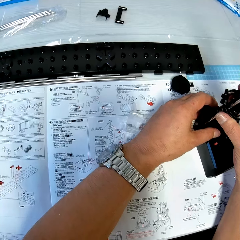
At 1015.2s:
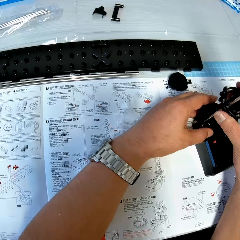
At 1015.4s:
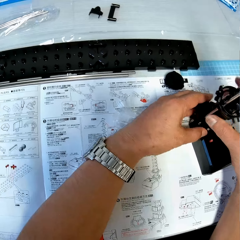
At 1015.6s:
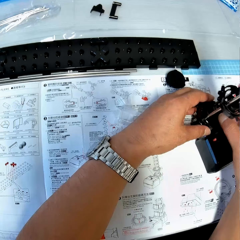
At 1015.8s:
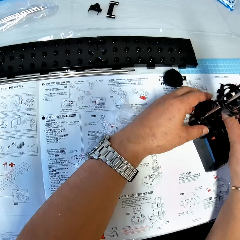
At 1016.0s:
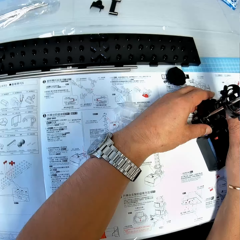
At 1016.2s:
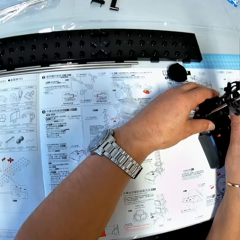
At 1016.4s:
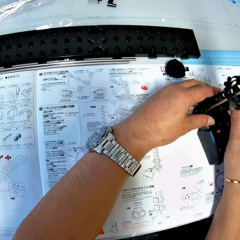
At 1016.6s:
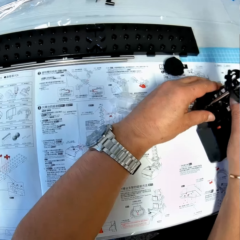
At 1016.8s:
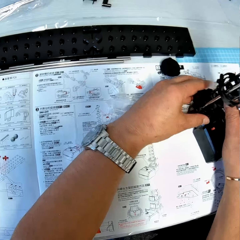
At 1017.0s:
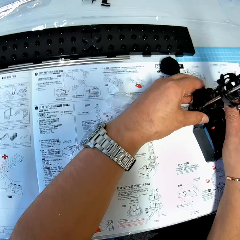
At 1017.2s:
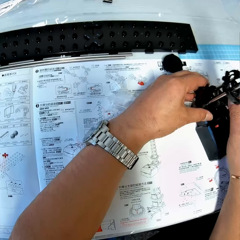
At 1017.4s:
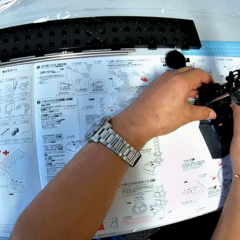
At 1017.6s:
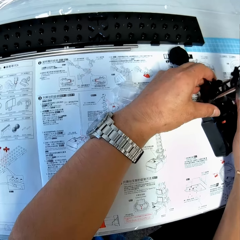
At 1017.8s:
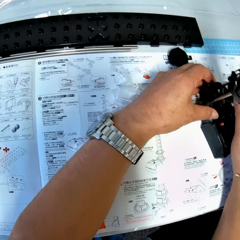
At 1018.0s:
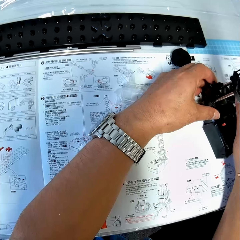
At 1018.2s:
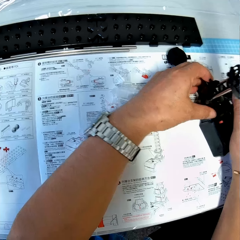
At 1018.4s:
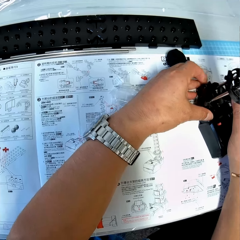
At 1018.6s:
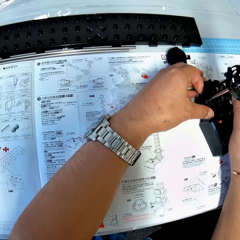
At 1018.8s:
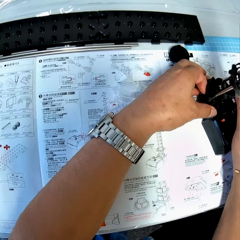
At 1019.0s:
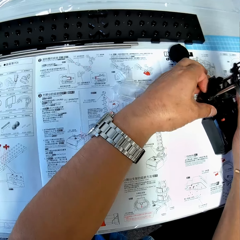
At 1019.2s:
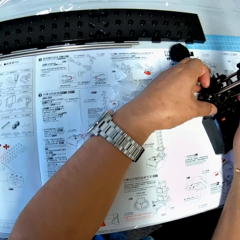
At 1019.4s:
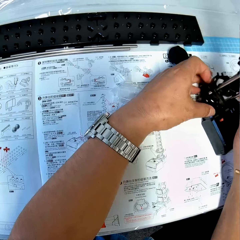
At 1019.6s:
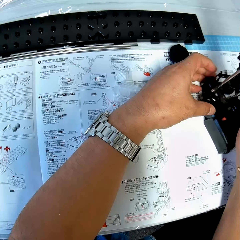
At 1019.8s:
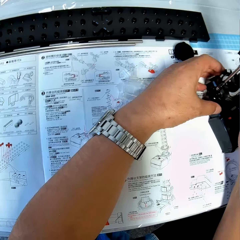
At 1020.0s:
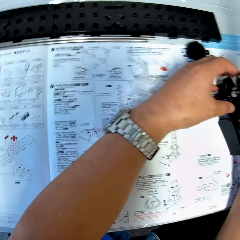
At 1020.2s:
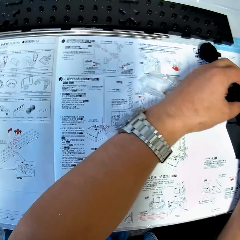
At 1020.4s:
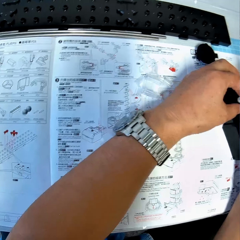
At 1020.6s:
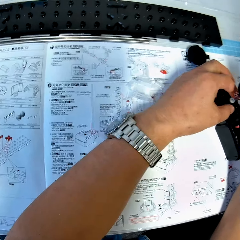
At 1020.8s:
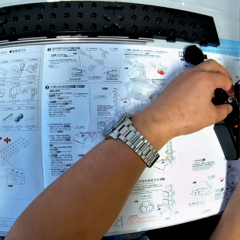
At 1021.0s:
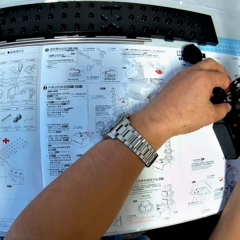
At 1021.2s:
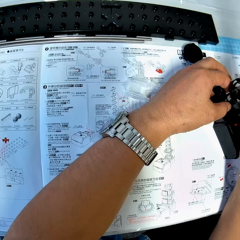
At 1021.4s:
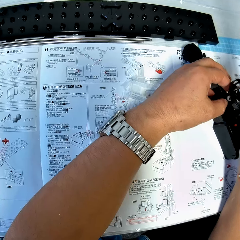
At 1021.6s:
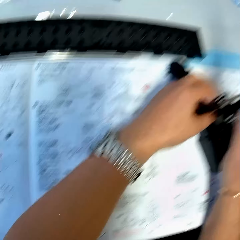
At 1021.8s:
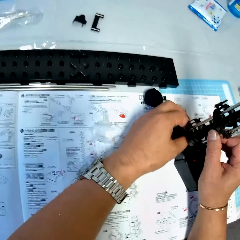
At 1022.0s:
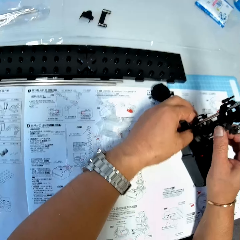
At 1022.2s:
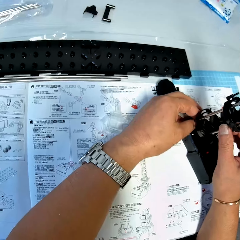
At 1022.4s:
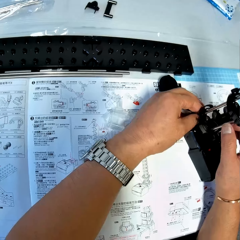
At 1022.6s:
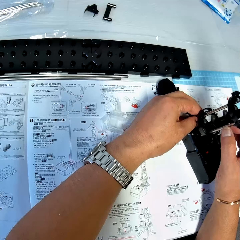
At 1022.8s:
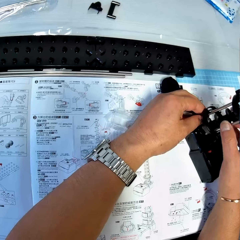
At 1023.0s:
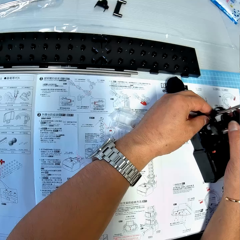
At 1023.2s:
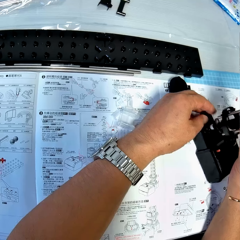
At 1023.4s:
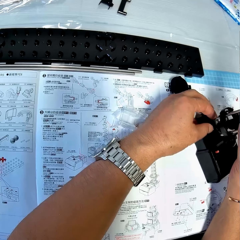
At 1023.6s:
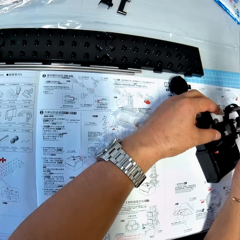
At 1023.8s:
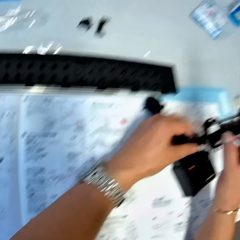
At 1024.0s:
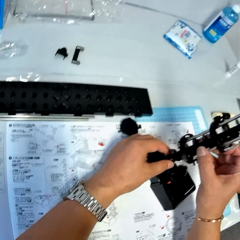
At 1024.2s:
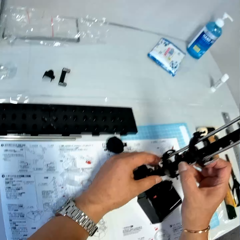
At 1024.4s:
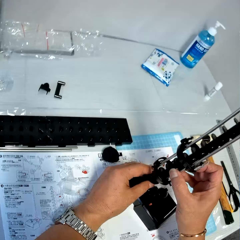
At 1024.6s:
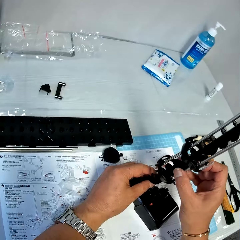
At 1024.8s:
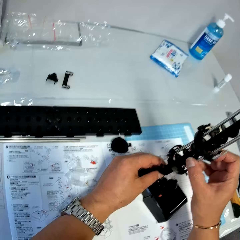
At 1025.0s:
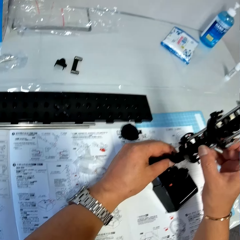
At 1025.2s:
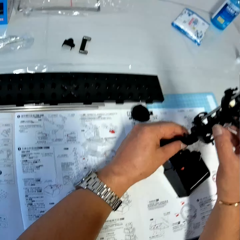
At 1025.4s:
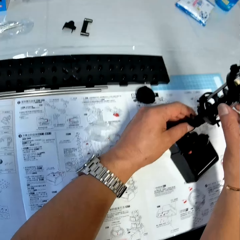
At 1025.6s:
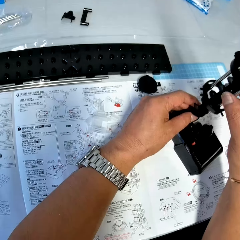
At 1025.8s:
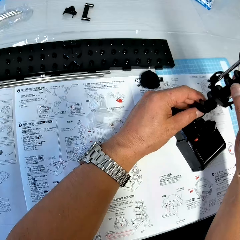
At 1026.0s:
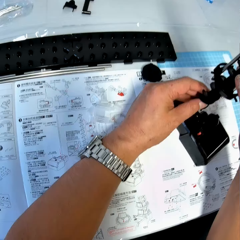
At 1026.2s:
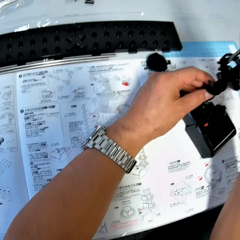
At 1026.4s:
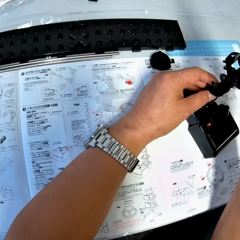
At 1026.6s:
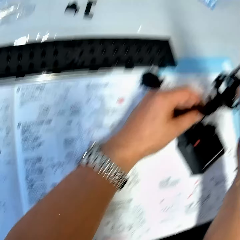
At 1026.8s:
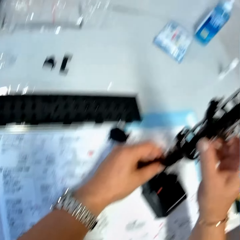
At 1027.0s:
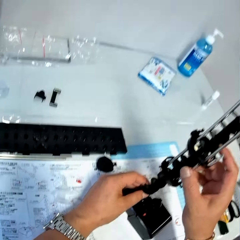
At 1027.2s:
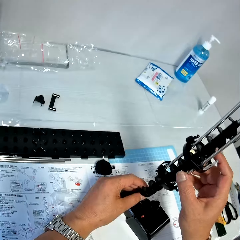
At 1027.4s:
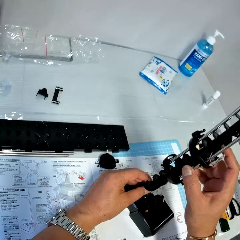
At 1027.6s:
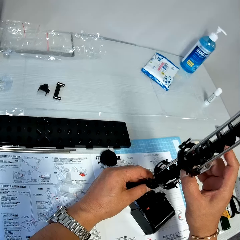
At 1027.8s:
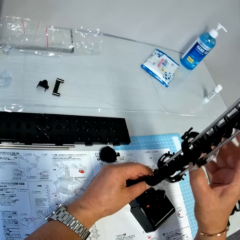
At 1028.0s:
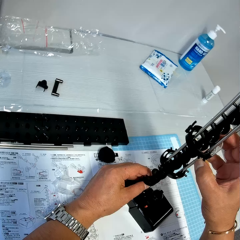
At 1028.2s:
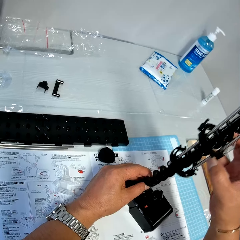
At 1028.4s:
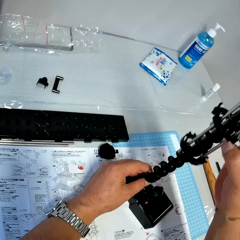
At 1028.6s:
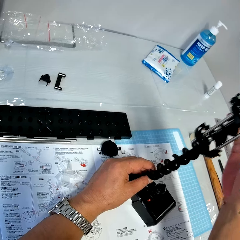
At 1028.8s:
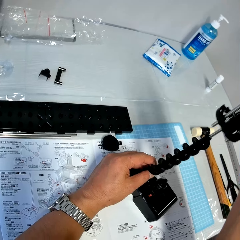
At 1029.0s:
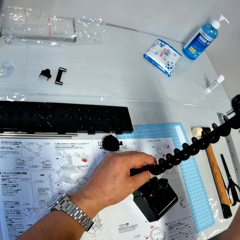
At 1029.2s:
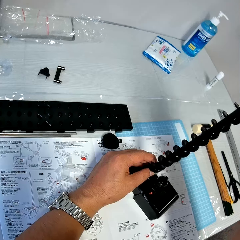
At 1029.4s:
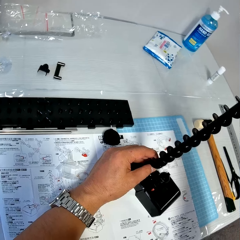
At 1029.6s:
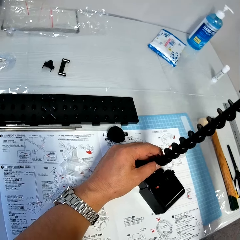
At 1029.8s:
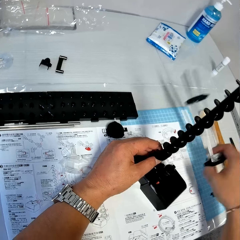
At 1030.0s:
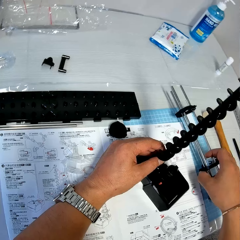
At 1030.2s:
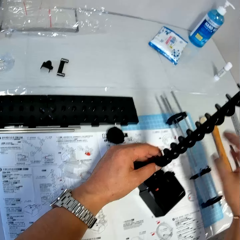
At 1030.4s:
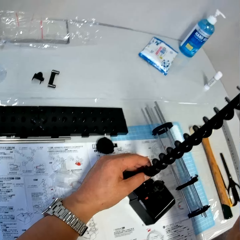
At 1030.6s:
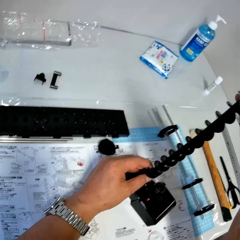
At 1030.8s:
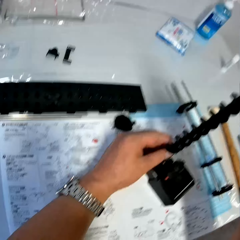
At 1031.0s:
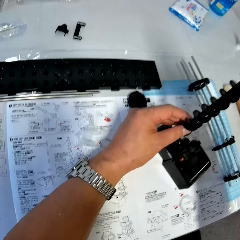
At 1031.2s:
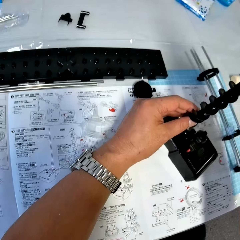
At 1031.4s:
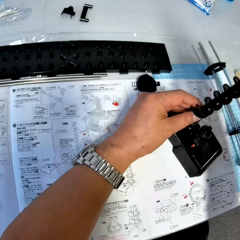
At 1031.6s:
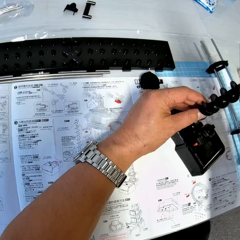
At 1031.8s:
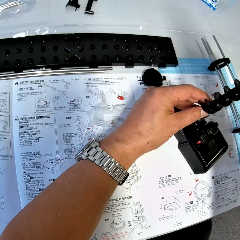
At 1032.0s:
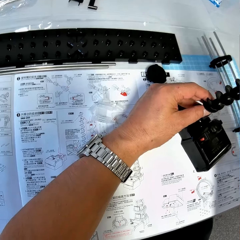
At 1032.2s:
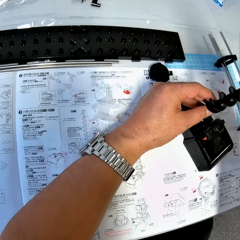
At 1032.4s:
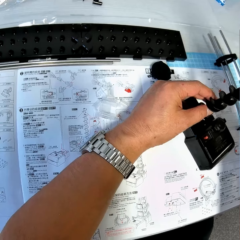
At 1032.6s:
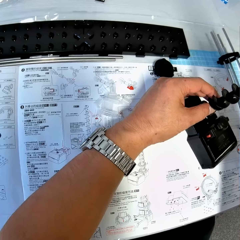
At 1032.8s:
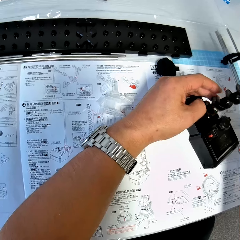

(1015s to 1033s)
The camera wearer fixes something. He detaches the rods from the antenna on the table. He pulls the rods from the antenna. He removes part of something. He drops the rods on the table with his right hand.

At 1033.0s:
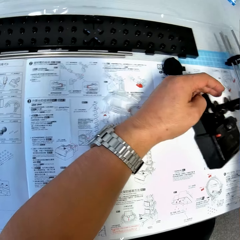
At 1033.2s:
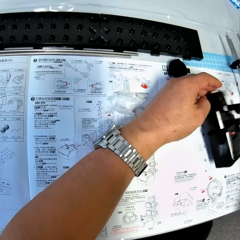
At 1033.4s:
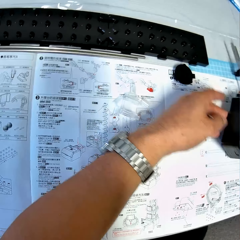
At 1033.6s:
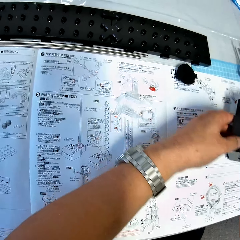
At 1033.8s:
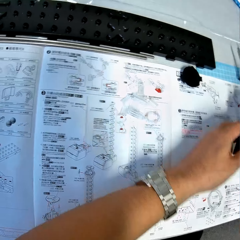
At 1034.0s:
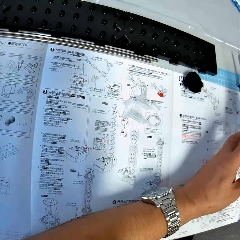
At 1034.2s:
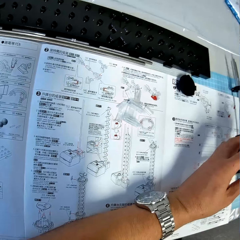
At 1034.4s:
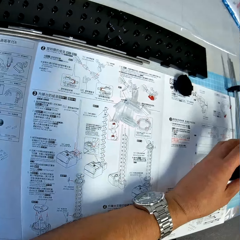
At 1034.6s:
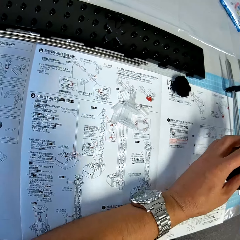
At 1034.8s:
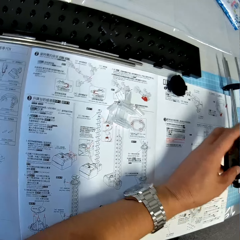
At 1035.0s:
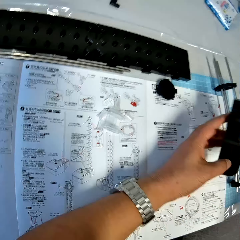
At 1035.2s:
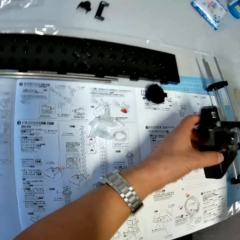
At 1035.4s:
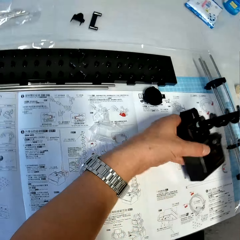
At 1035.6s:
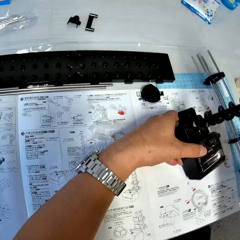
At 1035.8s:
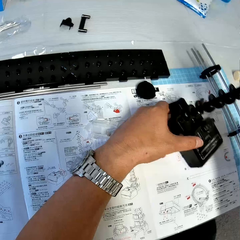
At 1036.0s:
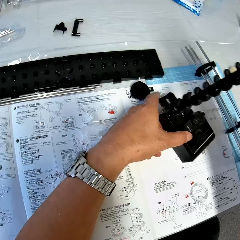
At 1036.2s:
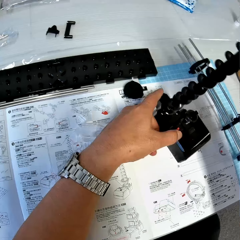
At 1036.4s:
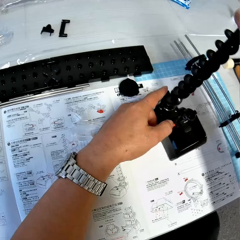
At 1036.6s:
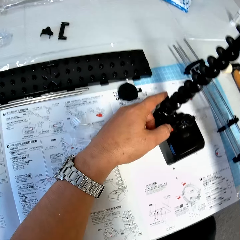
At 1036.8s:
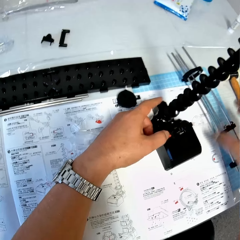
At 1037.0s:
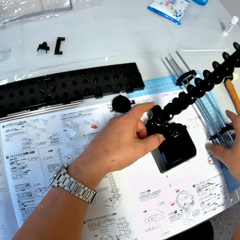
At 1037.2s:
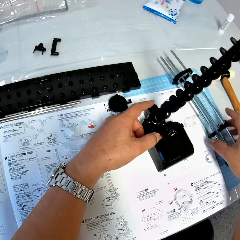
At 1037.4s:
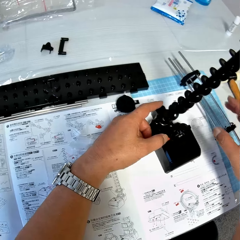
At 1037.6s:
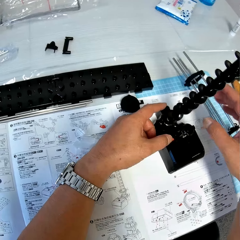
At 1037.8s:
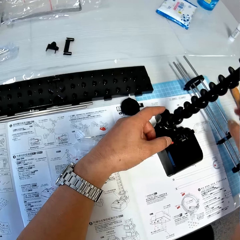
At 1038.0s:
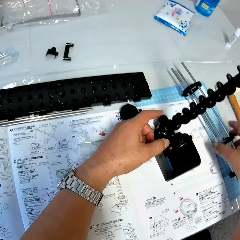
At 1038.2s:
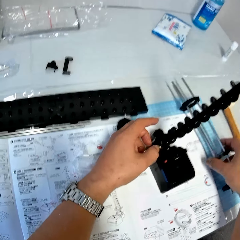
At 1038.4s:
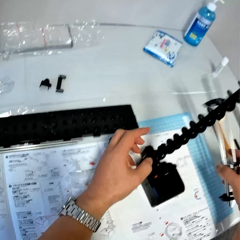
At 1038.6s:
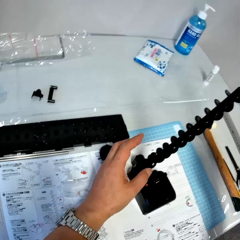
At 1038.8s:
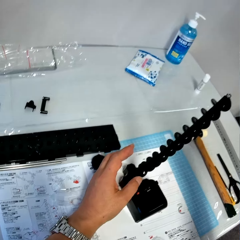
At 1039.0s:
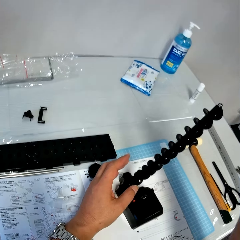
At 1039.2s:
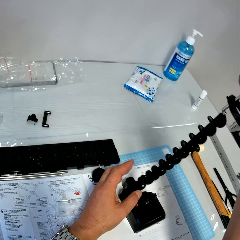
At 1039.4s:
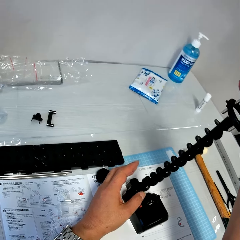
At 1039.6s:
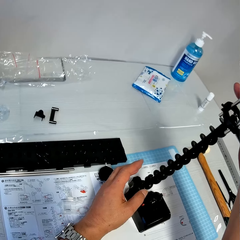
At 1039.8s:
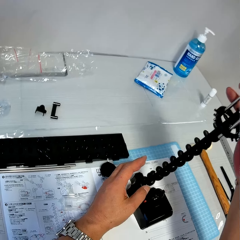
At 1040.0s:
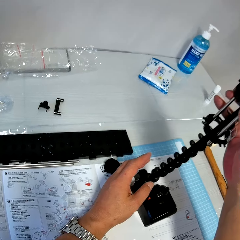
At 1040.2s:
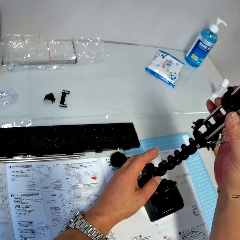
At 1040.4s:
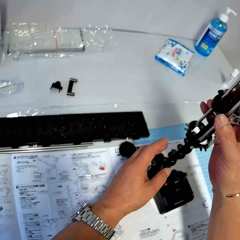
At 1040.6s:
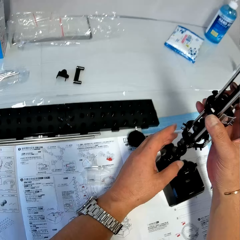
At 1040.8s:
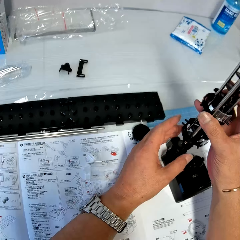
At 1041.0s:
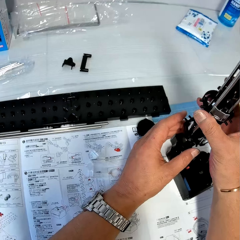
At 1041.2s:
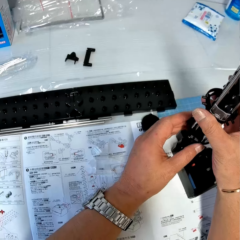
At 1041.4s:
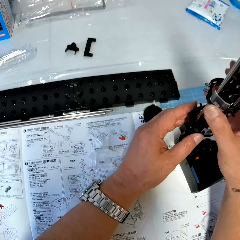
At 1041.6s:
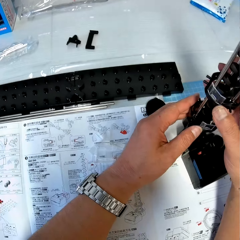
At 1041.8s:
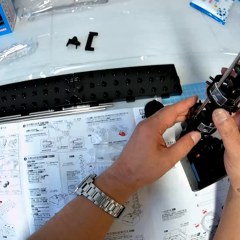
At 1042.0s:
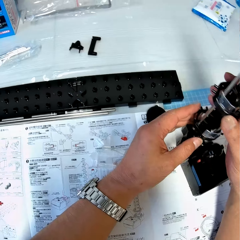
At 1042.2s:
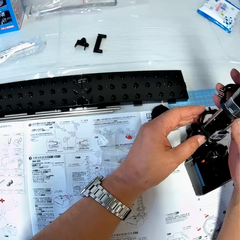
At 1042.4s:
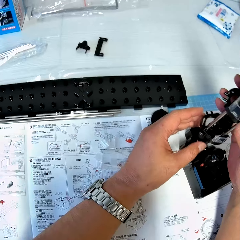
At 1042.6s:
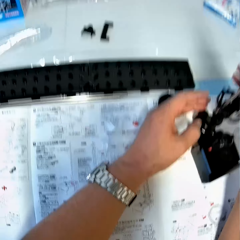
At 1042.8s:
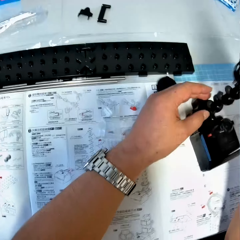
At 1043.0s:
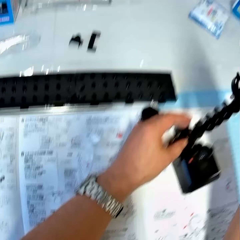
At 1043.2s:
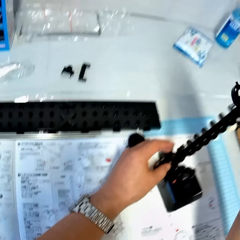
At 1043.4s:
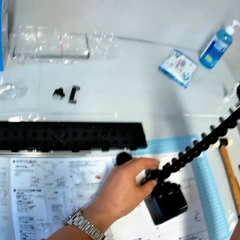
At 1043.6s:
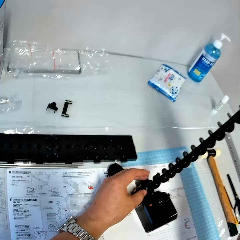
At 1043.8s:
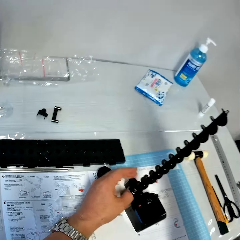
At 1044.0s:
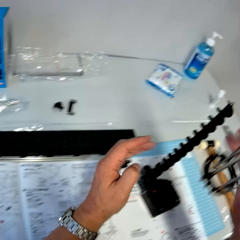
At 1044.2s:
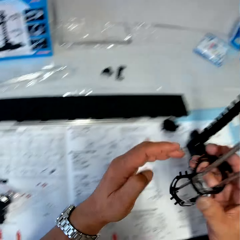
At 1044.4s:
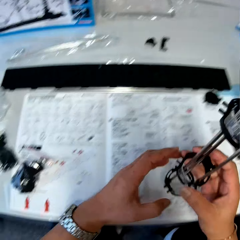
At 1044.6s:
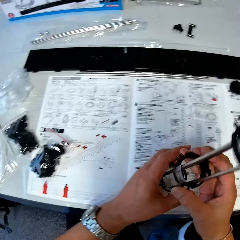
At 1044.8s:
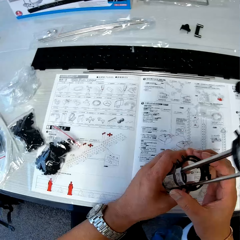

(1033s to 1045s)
The camera wearer picks up the antenna from the table. He drops the antenna on the table. He picks up the rods from the table with his right hand. He picks them up again. He returns a metal object. He fixes the rods in his right hand to the antenna. He takes out the rods from the antenna.
